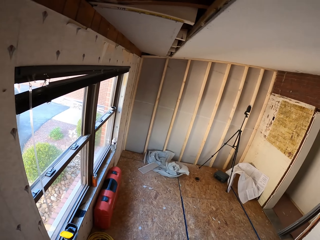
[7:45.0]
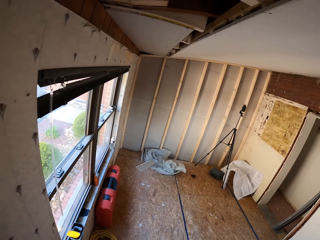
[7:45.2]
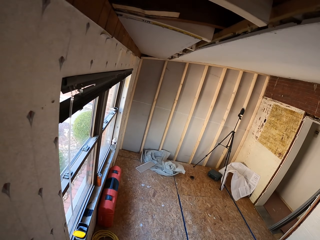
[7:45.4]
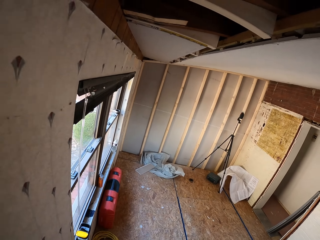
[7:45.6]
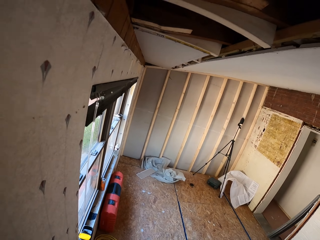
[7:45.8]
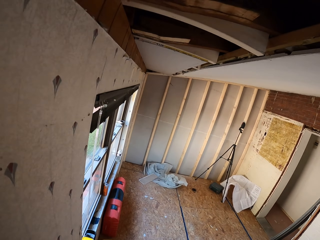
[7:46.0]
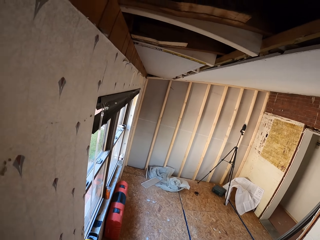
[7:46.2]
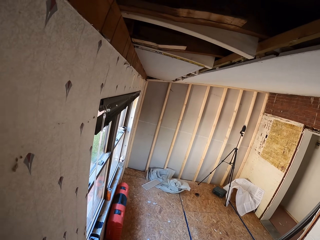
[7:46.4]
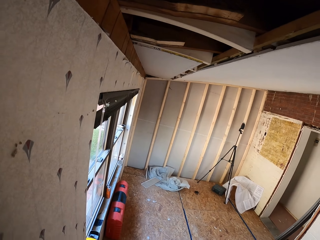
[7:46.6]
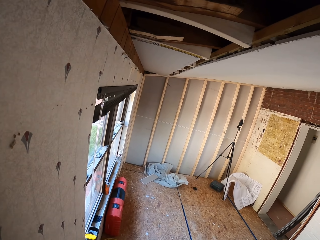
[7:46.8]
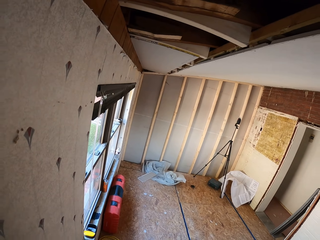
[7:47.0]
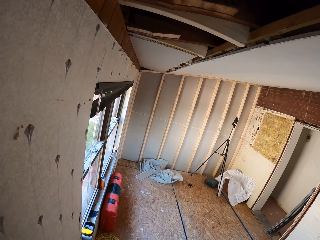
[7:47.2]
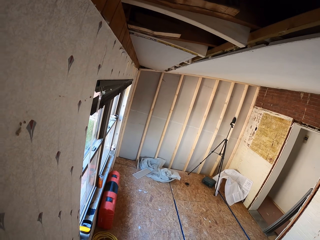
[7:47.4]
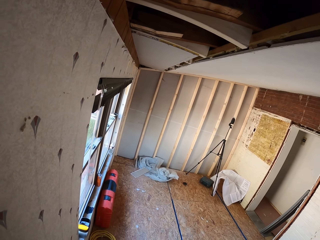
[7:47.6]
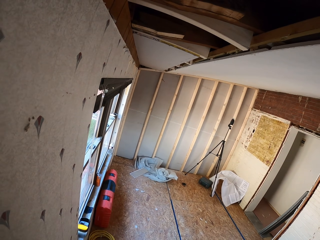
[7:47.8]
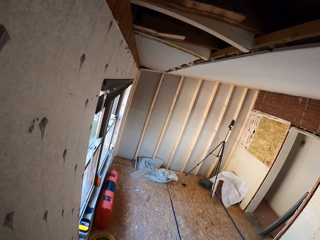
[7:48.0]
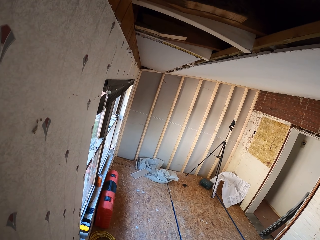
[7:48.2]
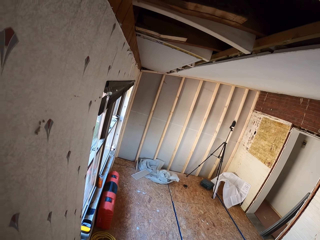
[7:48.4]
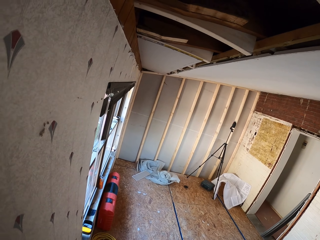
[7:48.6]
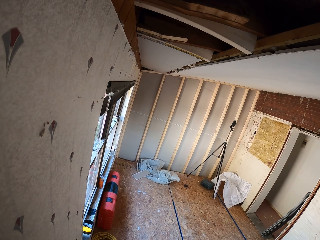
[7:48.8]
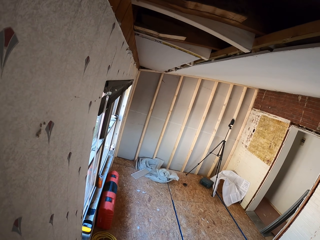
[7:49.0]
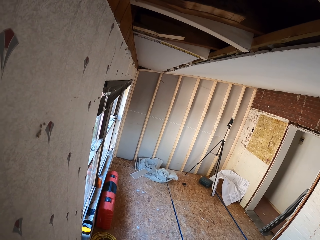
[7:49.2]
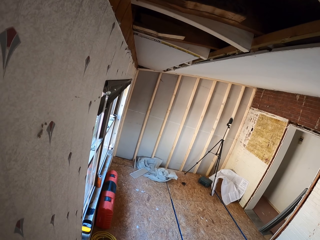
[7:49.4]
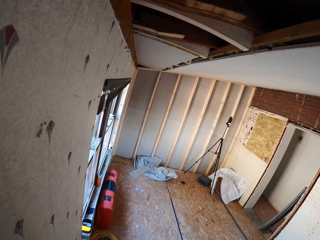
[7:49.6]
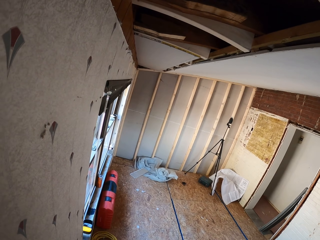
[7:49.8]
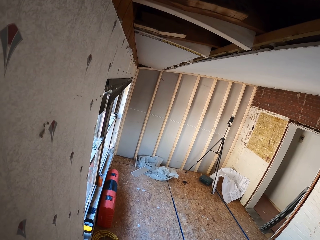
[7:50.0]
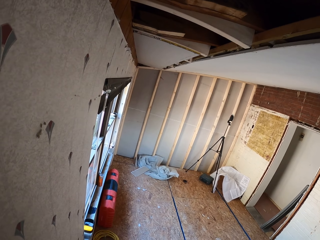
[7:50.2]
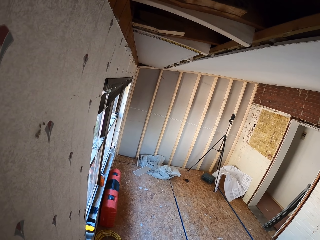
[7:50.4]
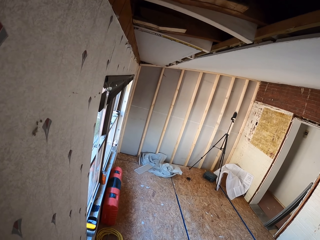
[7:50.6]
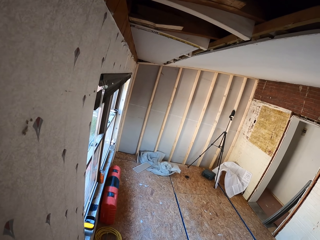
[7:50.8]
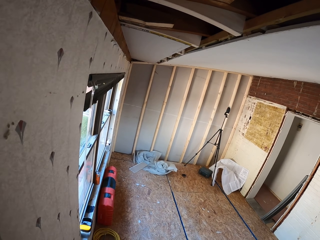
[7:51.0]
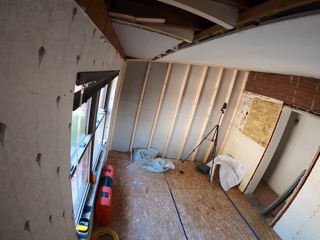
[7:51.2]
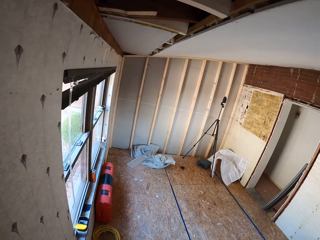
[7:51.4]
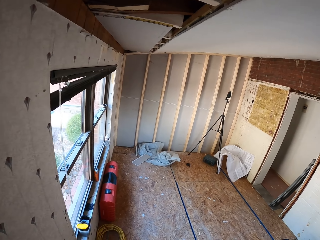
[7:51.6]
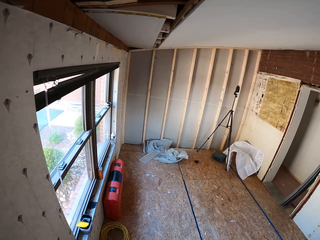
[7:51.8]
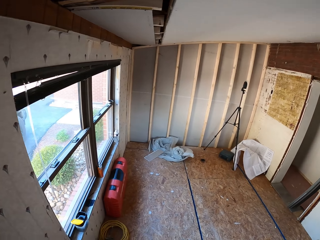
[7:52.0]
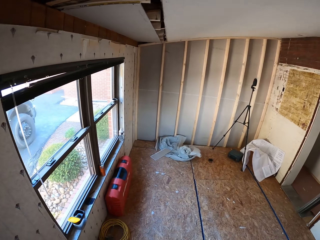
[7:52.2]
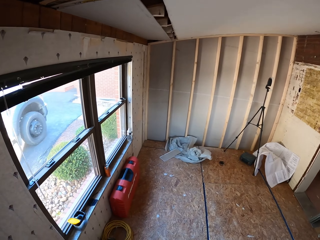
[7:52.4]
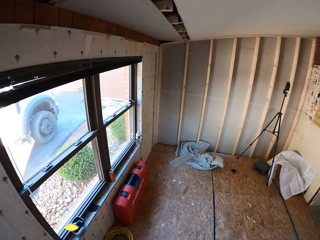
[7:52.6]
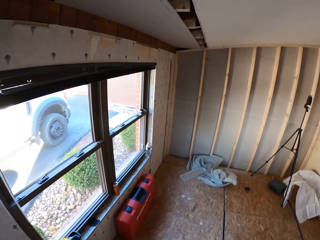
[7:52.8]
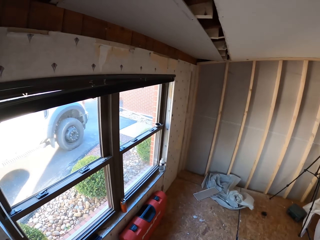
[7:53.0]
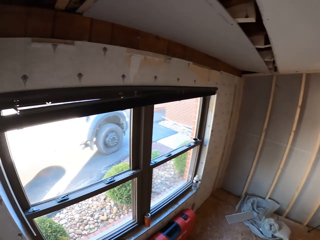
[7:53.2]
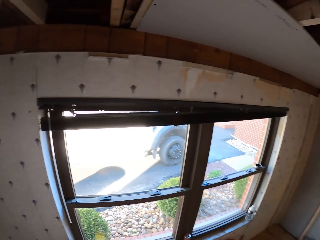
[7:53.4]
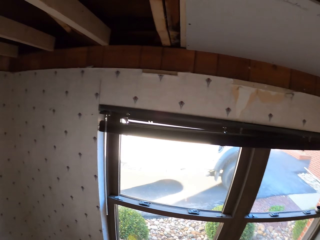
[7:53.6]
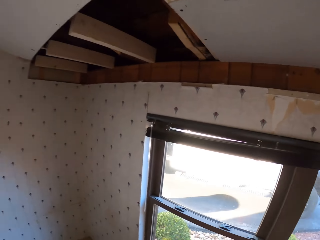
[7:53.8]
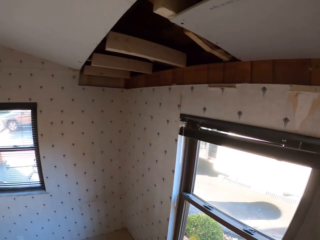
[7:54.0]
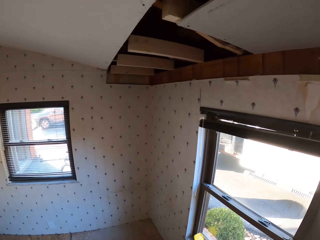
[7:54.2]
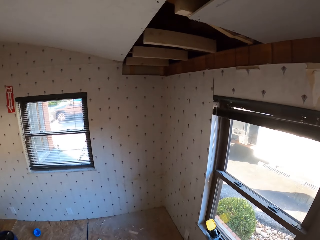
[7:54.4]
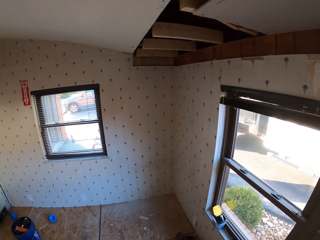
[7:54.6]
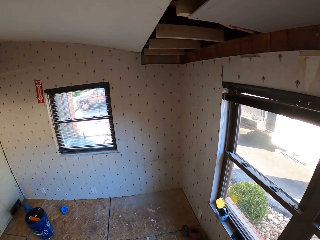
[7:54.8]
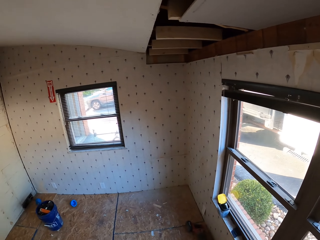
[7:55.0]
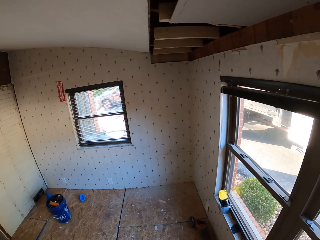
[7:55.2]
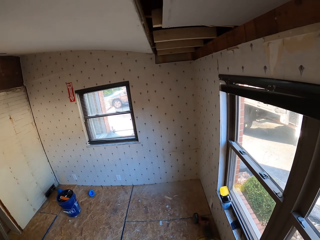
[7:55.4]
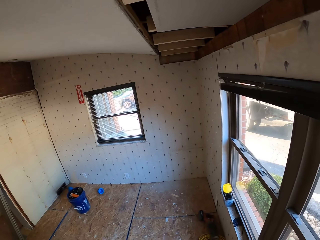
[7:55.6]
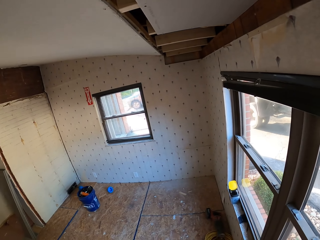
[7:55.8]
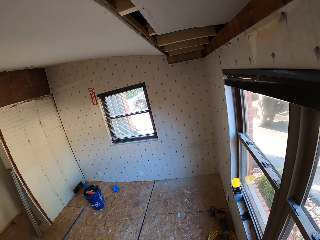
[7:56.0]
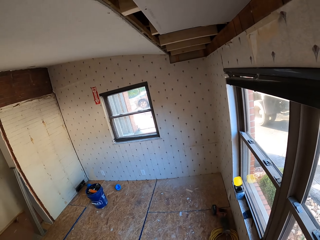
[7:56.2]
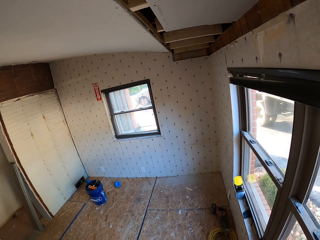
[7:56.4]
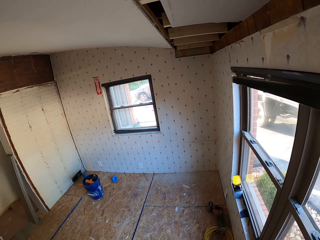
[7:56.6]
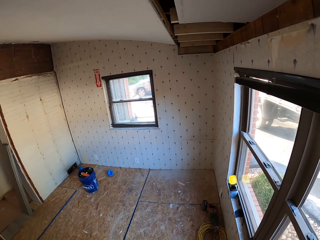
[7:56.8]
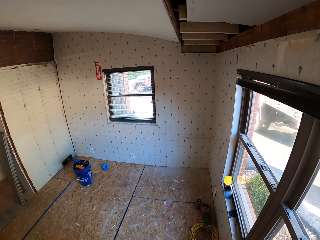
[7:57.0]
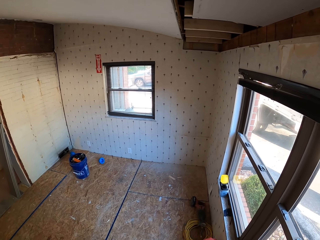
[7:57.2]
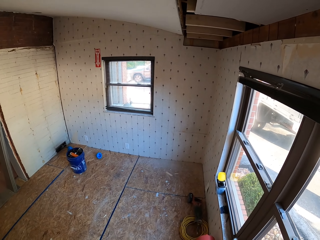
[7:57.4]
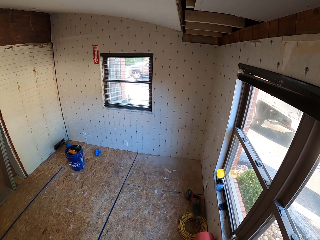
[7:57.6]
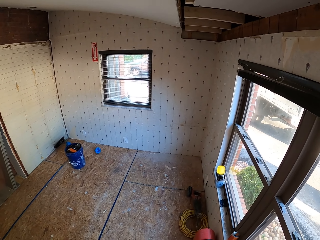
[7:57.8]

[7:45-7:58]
The camera wearer walks around. They turn around.

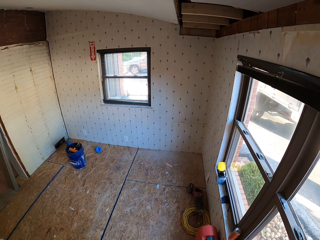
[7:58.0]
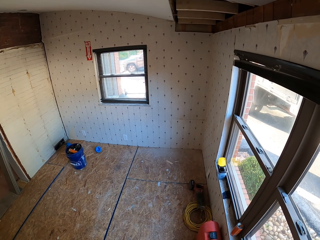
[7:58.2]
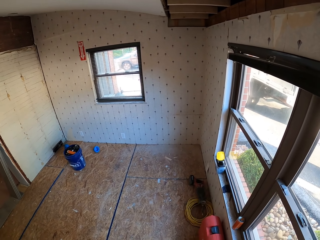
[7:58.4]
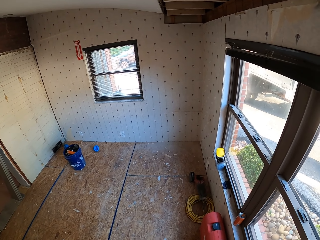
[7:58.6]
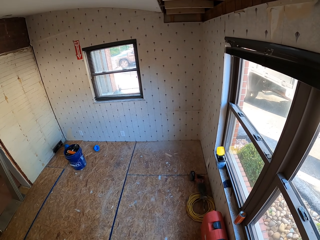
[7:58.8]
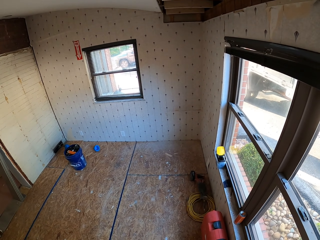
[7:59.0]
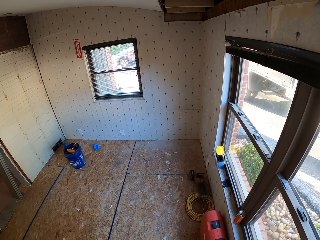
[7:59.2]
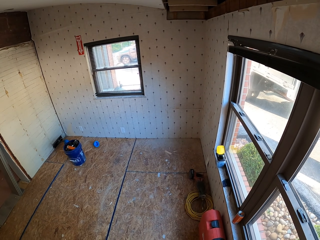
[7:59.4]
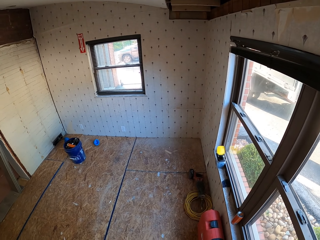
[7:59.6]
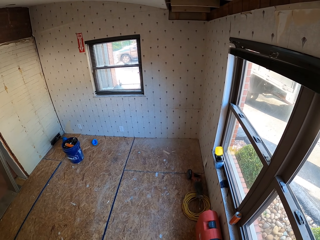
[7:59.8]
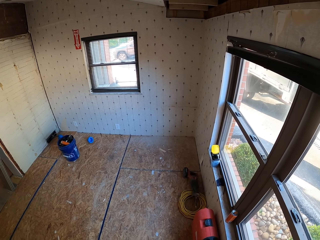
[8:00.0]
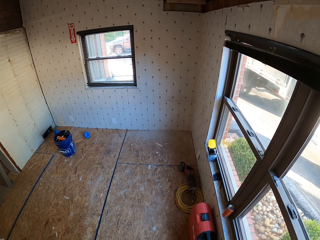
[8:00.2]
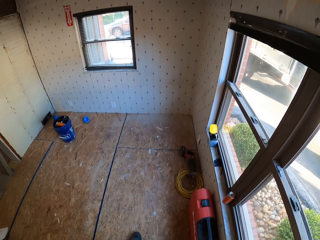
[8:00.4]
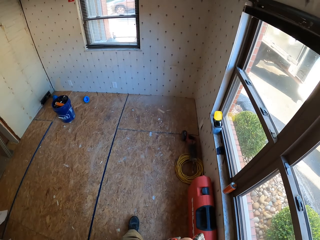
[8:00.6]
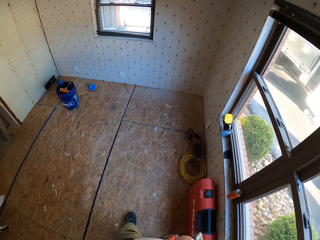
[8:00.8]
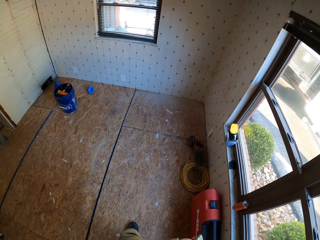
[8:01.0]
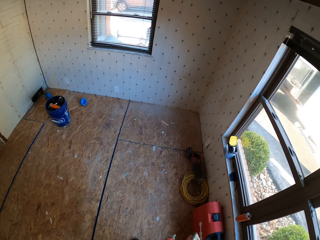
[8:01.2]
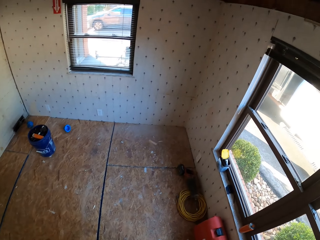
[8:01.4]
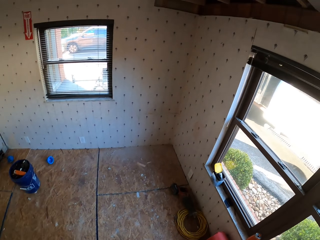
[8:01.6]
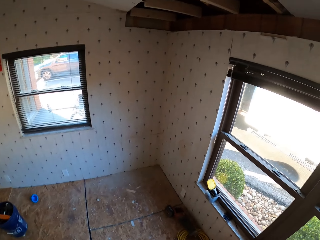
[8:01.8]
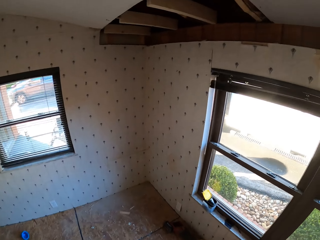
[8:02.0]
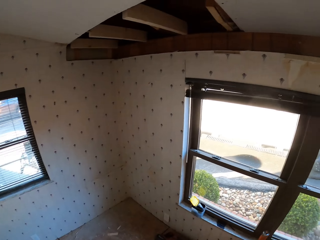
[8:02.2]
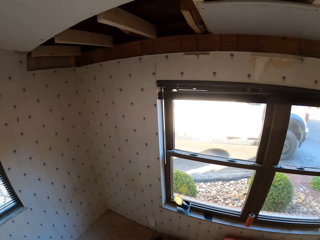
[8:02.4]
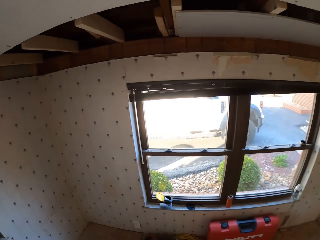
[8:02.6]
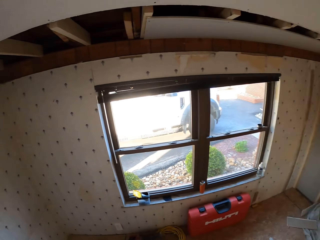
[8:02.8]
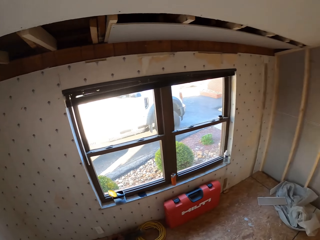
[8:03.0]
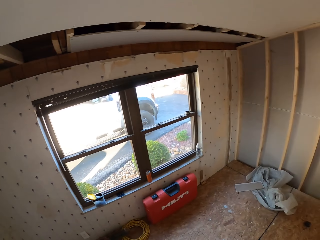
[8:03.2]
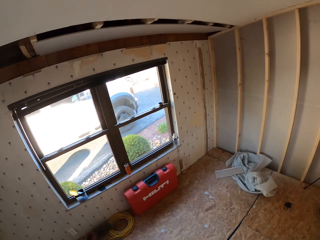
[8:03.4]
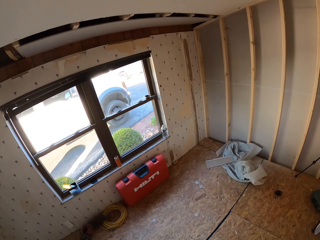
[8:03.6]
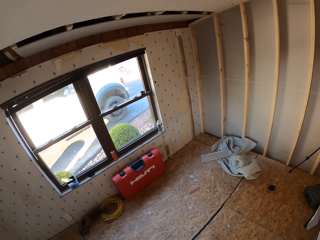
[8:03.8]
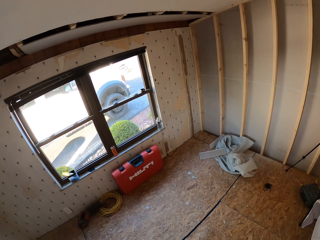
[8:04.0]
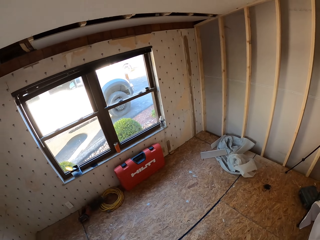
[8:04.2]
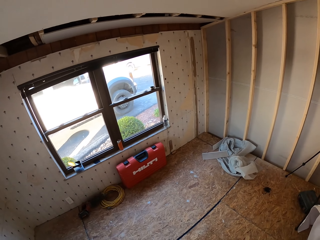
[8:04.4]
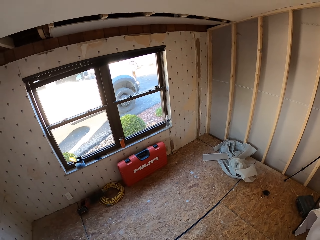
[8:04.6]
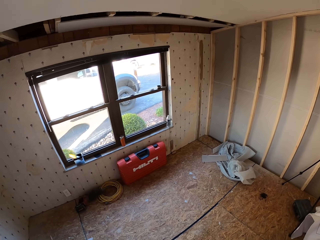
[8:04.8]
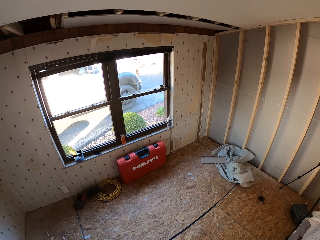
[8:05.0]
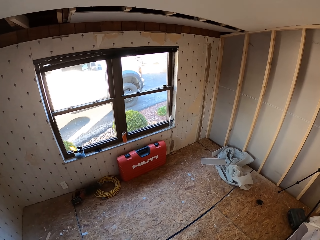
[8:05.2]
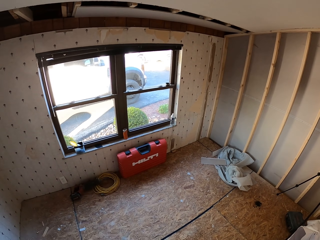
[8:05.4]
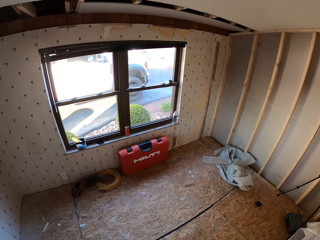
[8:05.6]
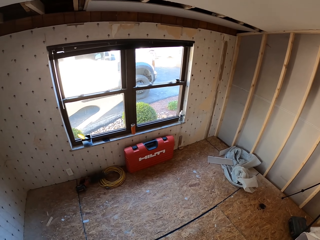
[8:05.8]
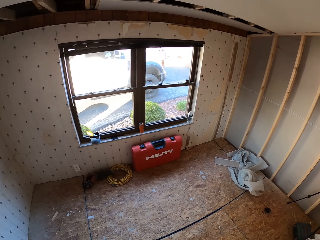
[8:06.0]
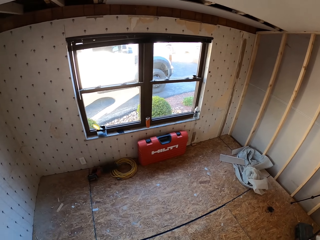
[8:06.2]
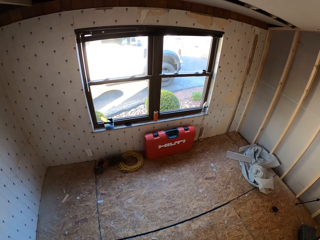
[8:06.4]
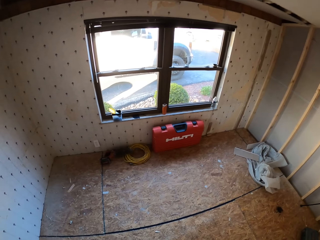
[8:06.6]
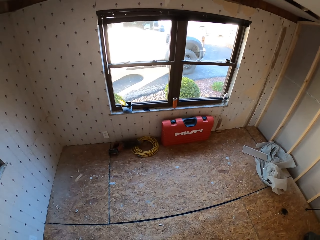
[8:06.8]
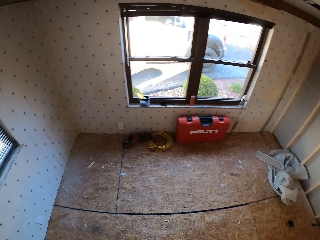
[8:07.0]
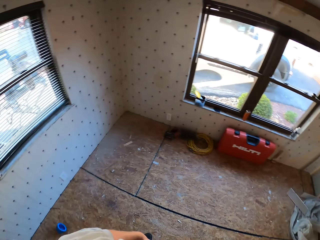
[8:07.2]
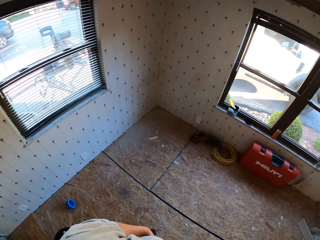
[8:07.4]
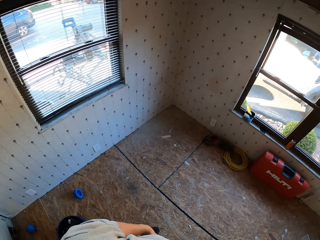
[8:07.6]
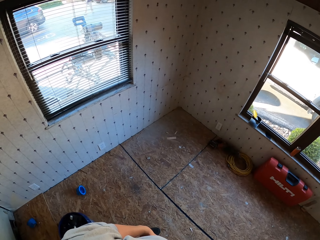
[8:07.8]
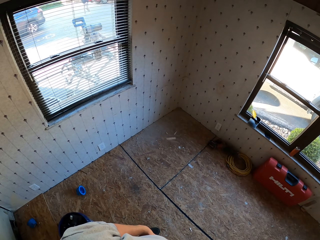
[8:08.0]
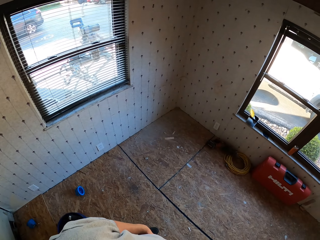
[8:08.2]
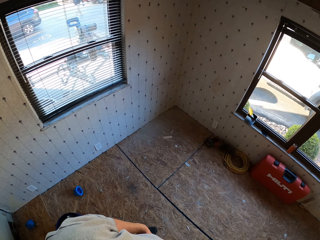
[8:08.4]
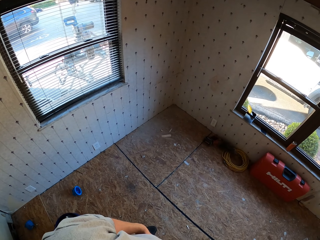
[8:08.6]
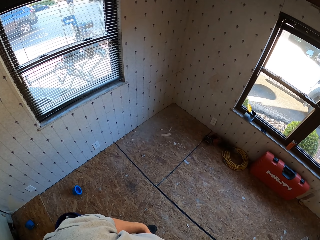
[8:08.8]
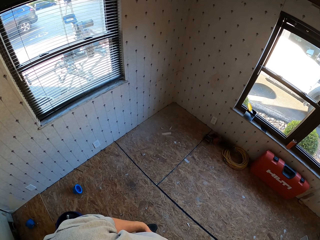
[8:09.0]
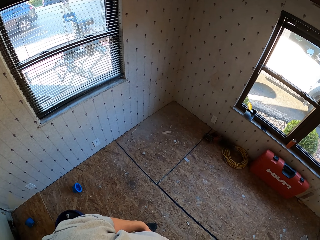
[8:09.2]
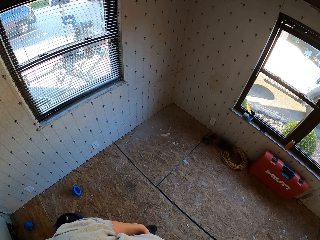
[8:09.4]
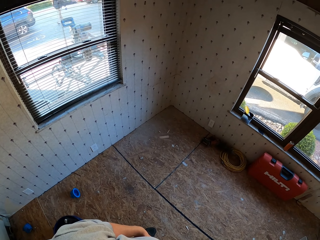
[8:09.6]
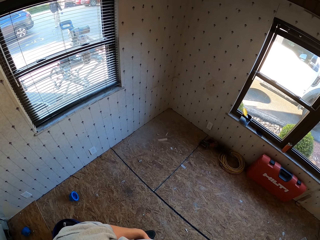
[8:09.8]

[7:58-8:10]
The camera wearer walks around. They turn around.
